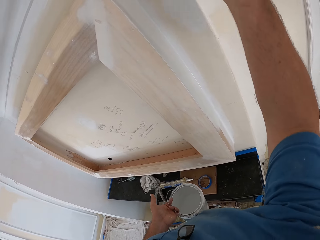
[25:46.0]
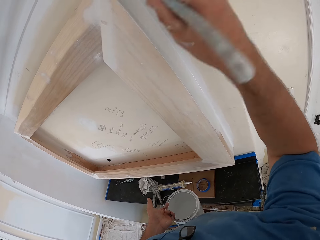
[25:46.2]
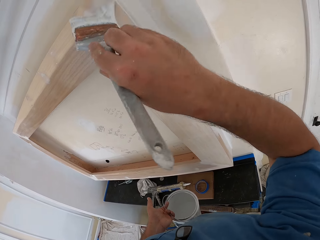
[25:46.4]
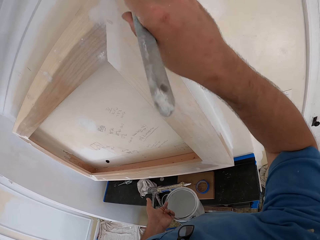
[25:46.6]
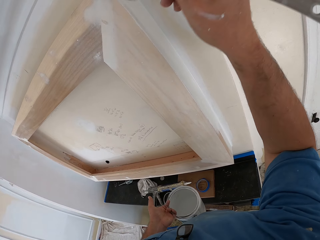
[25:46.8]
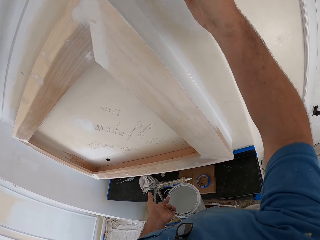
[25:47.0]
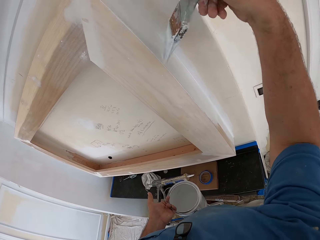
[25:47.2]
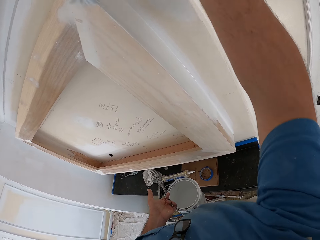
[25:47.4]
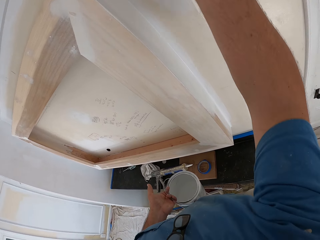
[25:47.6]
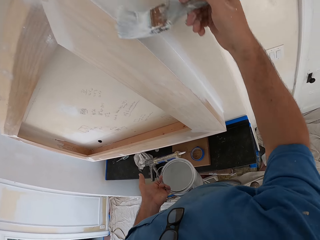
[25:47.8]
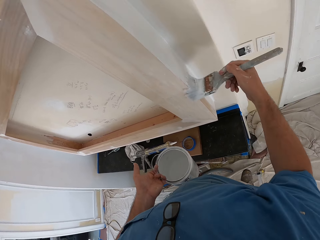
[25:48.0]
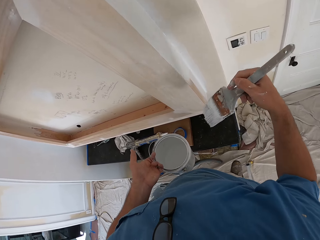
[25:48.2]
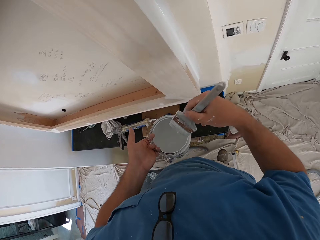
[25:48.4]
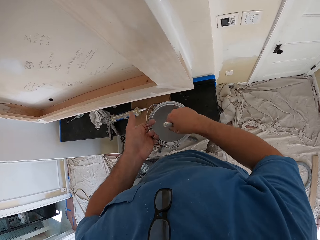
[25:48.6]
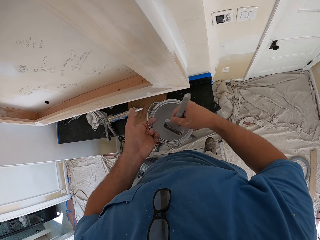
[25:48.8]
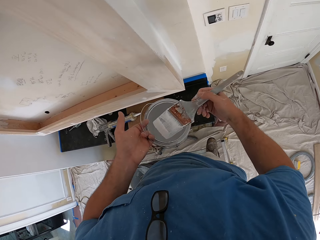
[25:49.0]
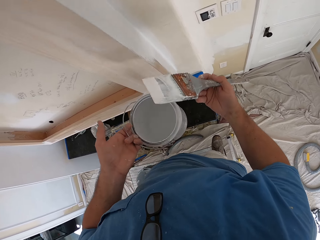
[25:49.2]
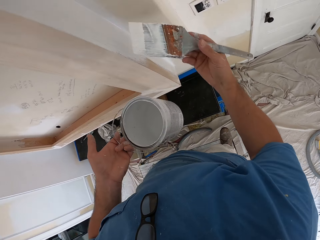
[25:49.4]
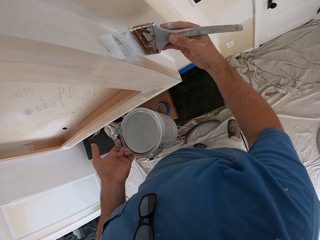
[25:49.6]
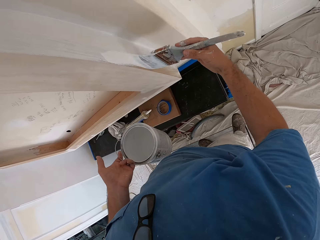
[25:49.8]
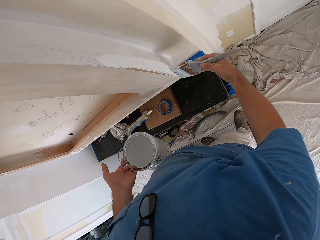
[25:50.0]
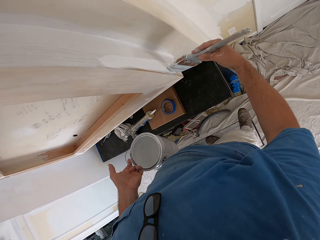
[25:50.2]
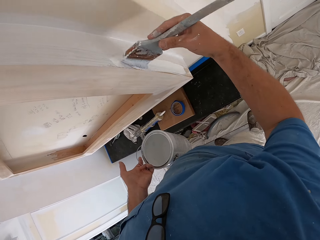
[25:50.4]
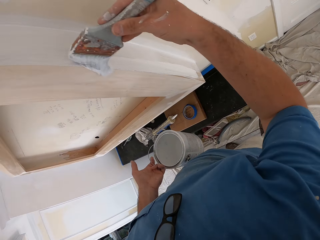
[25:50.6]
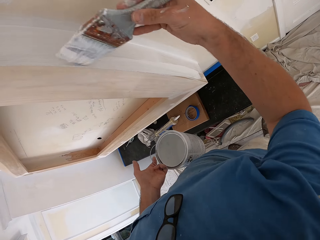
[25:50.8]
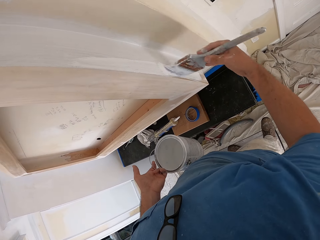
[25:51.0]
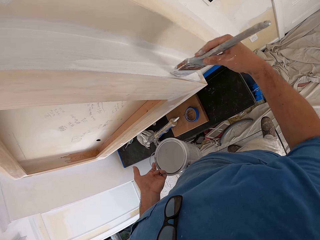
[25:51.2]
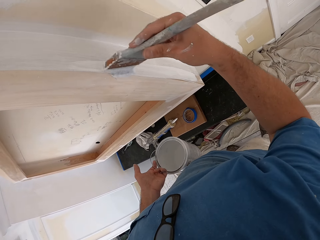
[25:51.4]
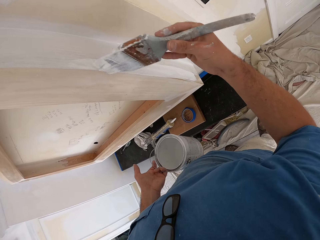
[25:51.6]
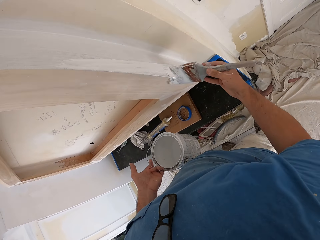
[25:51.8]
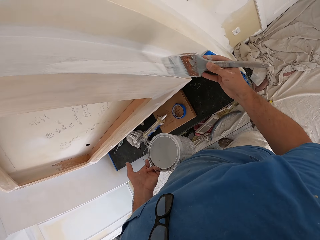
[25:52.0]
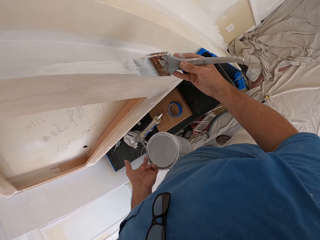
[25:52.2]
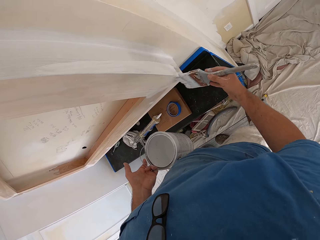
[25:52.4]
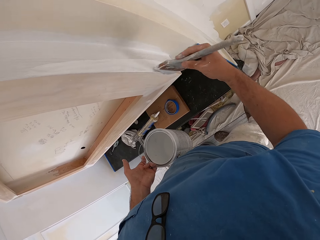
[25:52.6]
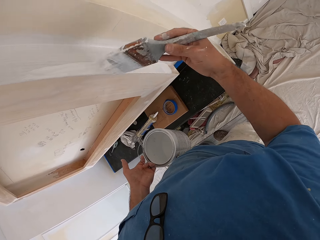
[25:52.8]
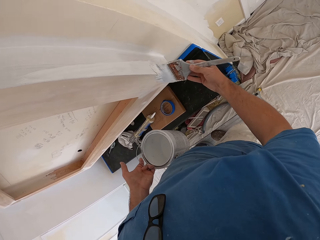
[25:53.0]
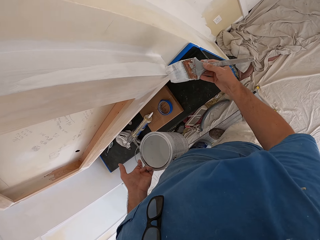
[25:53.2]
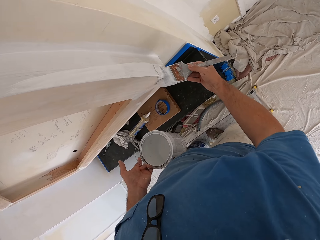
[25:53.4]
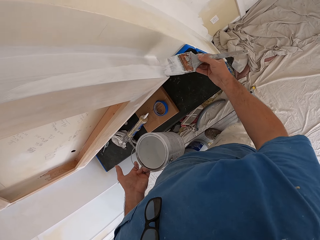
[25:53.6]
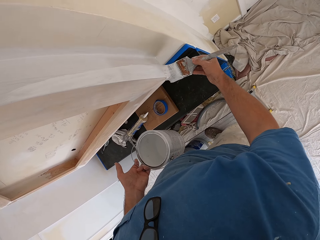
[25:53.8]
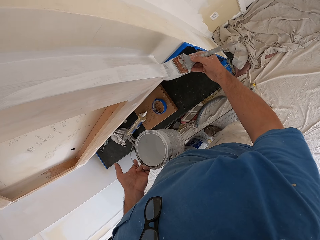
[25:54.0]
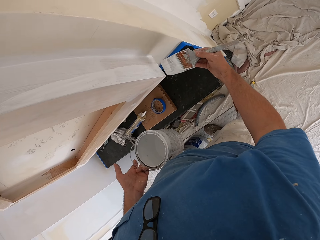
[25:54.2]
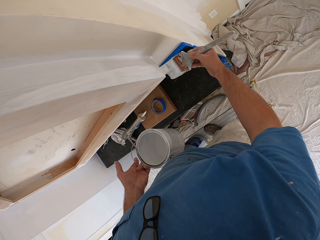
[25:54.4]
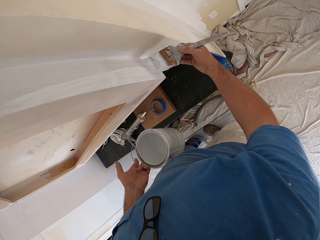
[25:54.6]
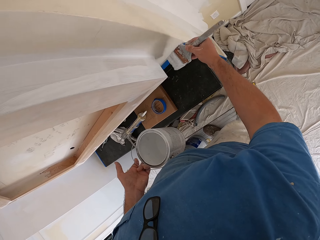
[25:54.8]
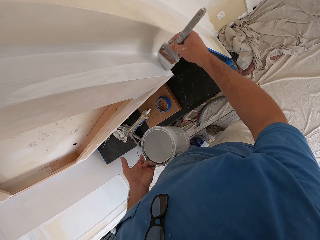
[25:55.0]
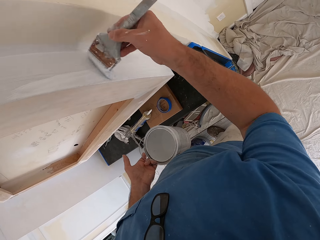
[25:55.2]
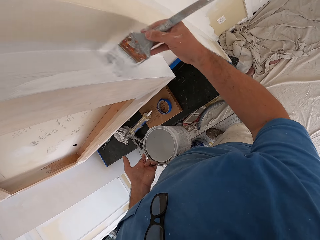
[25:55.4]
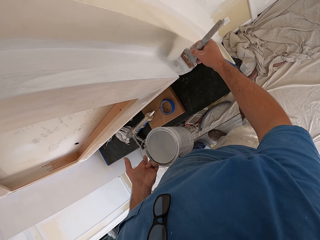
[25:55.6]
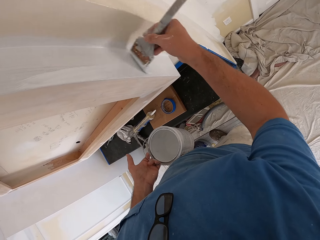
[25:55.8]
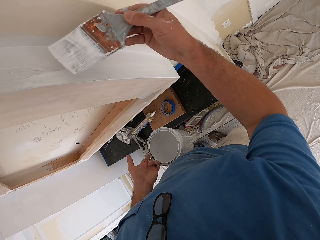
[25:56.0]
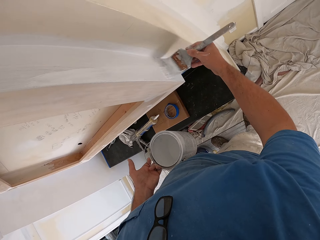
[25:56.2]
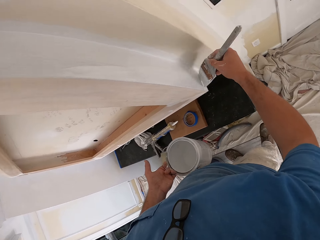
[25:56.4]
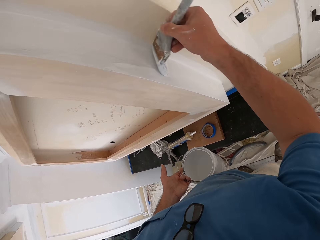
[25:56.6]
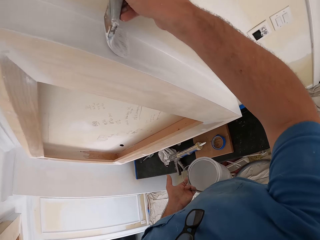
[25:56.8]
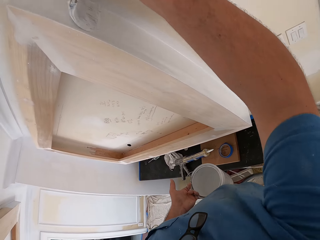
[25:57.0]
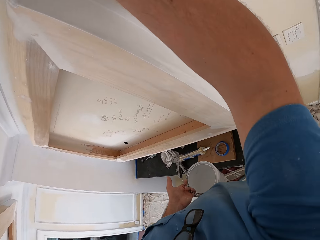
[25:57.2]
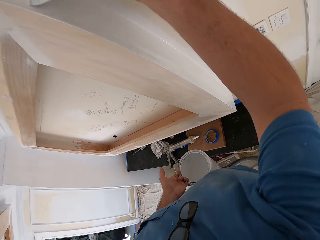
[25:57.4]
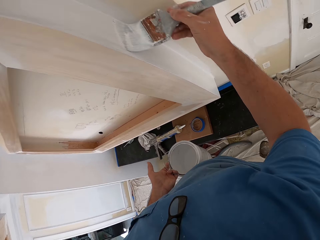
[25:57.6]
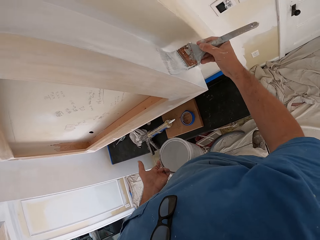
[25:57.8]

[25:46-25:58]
The camera wearer dips the paint brush inside the paint can in his hand. He lifts the brush. He paints the room wall with the paint brush in his hand.

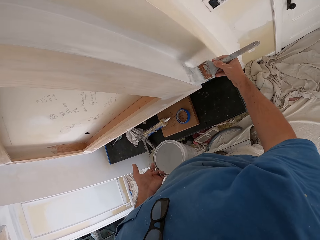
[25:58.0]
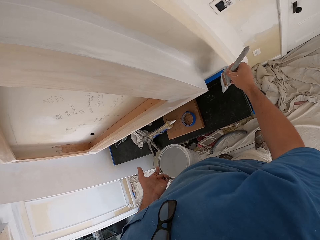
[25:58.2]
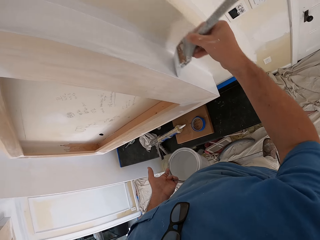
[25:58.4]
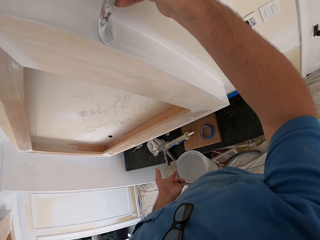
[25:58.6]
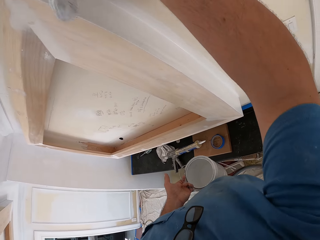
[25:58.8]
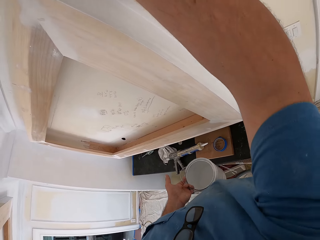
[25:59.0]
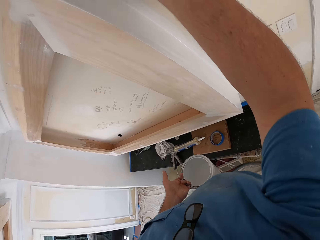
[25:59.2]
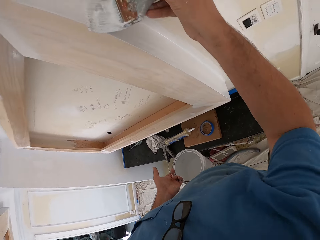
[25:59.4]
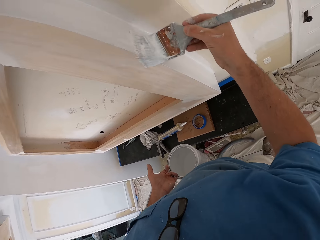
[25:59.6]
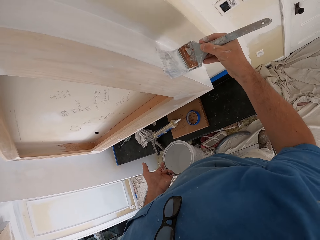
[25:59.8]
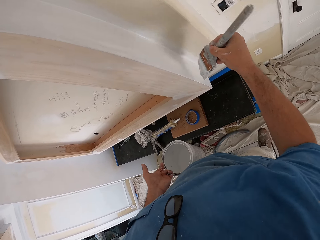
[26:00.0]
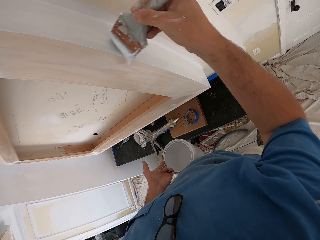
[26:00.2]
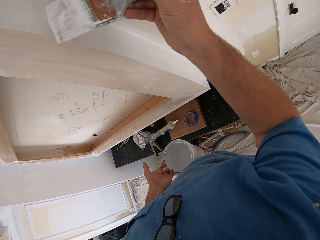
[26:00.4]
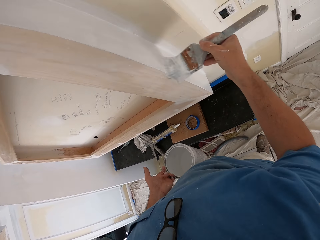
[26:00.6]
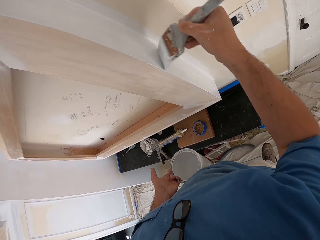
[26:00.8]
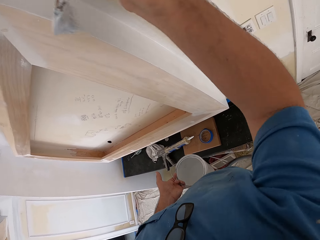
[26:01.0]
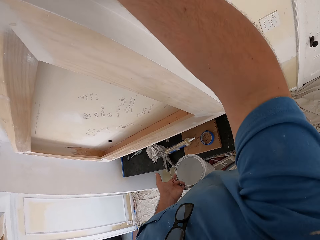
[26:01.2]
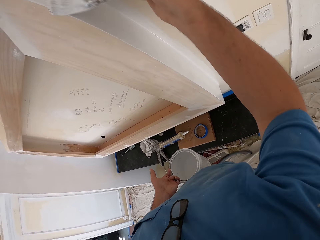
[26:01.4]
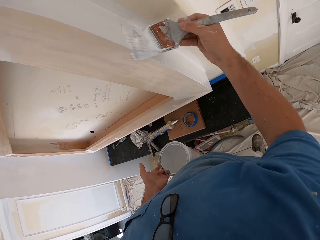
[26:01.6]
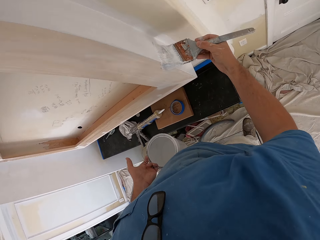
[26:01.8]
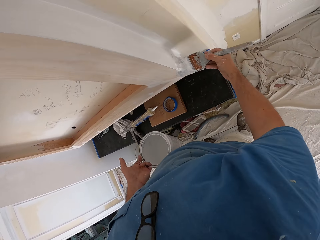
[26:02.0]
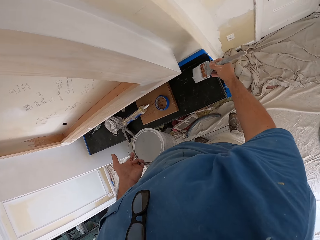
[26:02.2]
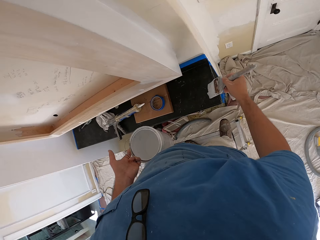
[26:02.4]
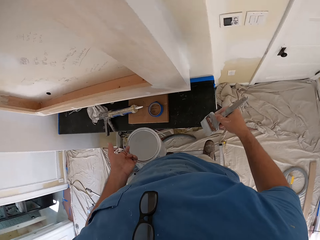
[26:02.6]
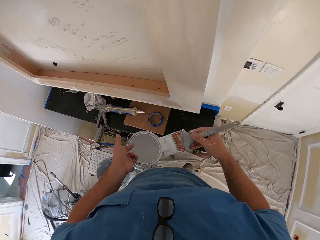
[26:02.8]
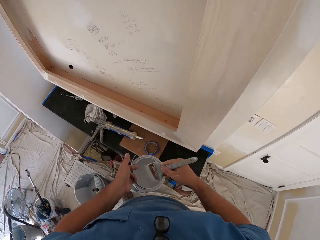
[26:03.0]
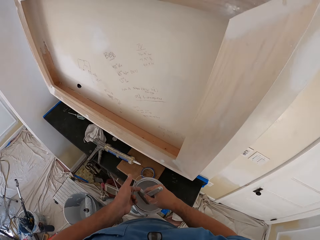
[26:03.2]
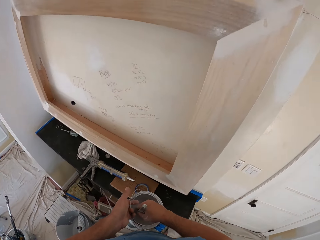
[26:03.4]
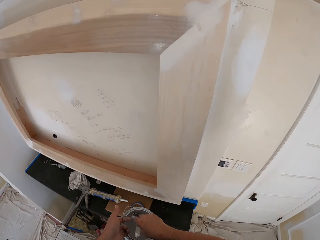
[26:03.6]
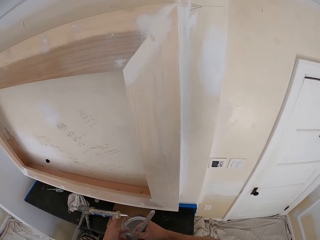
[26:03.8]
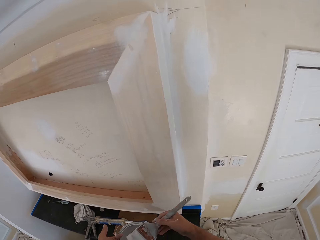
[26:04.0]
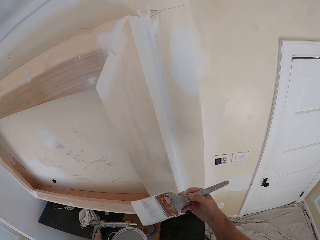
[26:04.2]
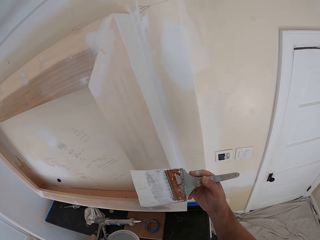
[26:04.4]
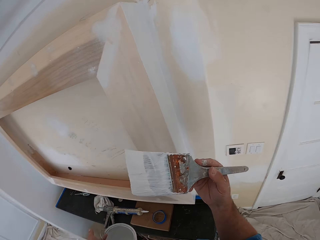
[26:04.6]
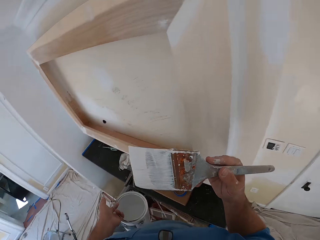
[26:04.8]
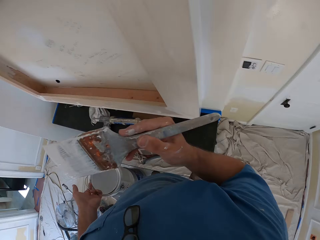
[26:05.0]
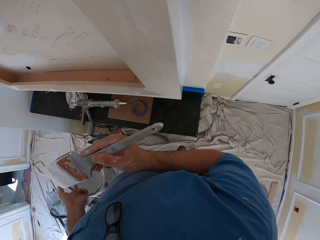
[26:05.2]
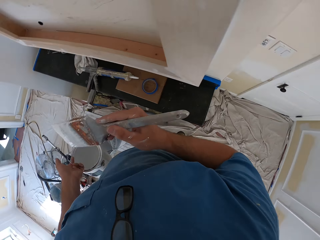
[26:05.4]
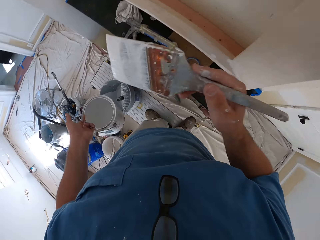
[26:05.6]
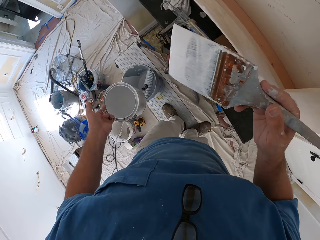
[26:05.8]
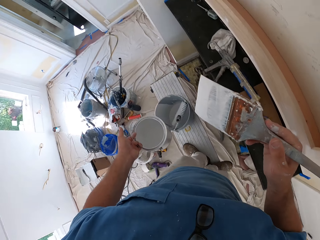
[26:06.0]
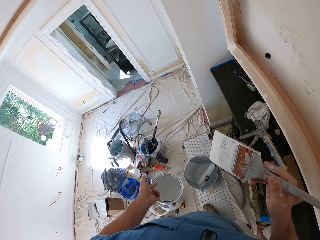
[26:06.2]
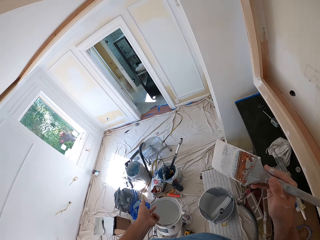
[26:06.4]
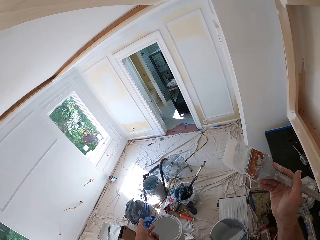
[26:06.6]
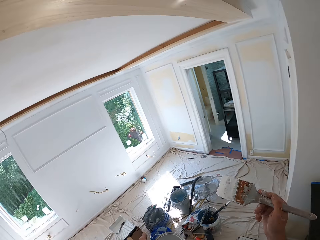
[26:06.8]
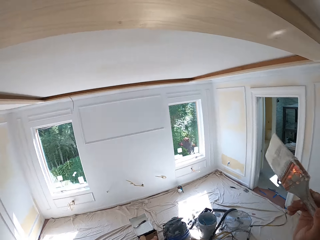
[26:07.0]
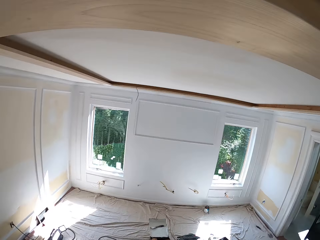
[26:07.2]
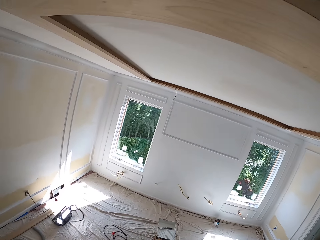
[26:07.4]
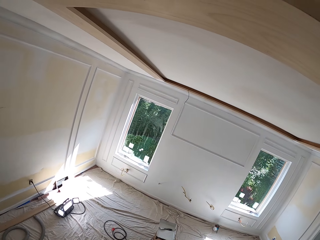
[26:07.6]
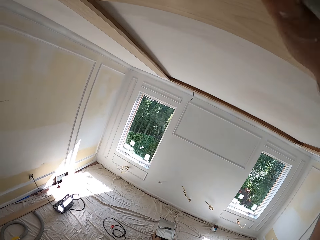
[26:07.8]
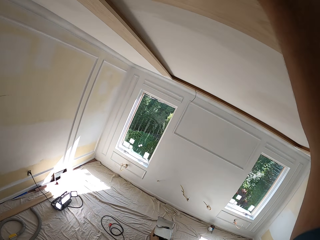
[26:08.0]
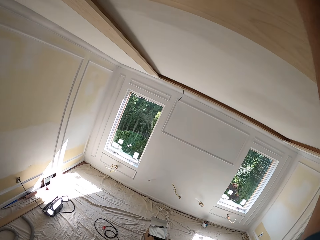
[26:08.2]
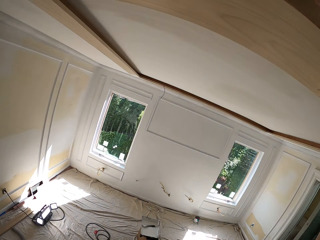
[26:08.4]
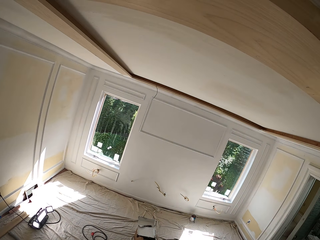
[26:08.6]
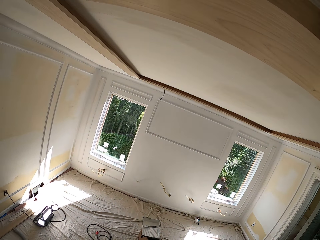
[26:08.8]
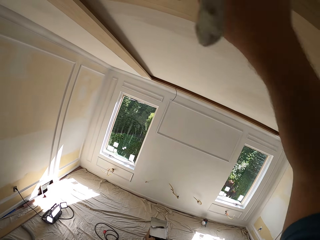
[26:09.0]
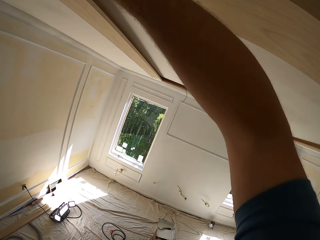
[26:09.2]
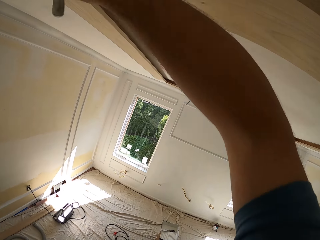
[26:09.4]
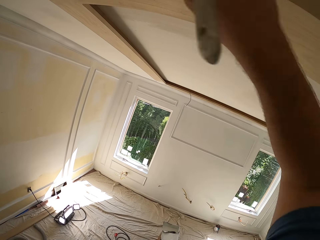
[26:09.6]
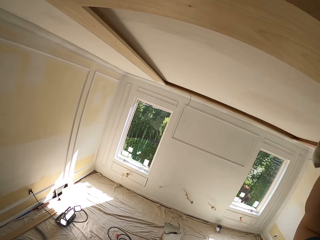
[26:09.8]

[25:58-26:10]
The camera wearer pauses to paint. He dips the paint brush inside the paint can in his hand. He lifts the brush. He looks around. He paints the room wall with the paint brush in his hand.
